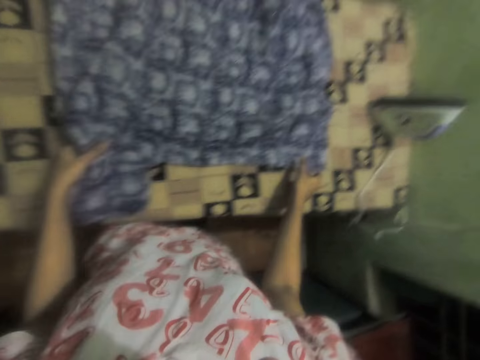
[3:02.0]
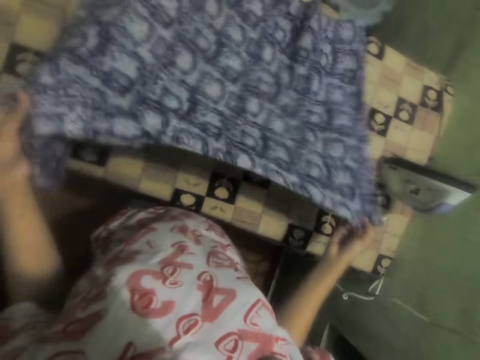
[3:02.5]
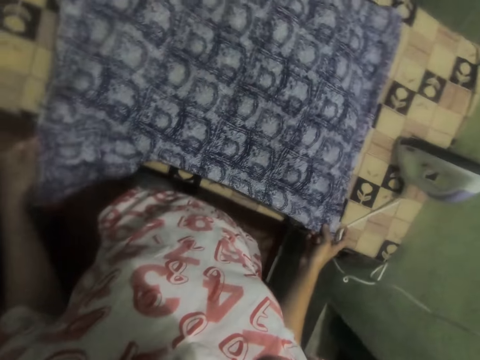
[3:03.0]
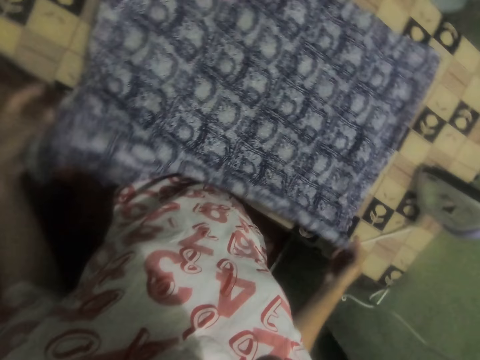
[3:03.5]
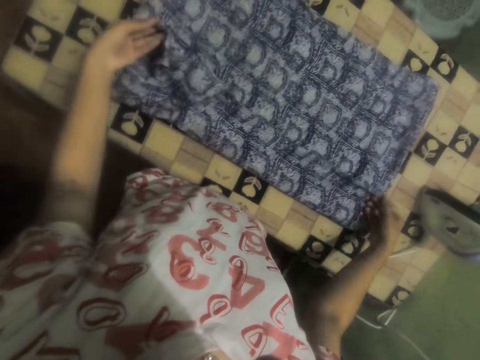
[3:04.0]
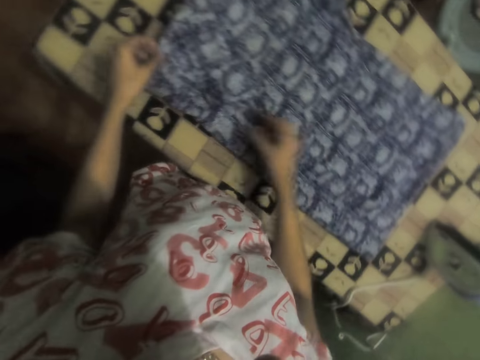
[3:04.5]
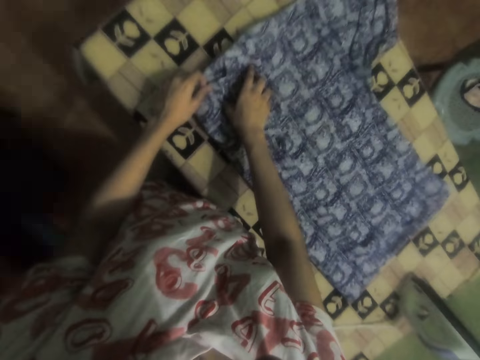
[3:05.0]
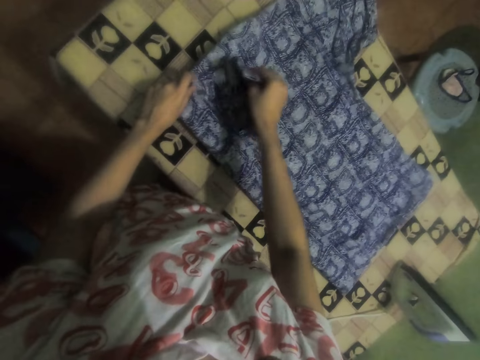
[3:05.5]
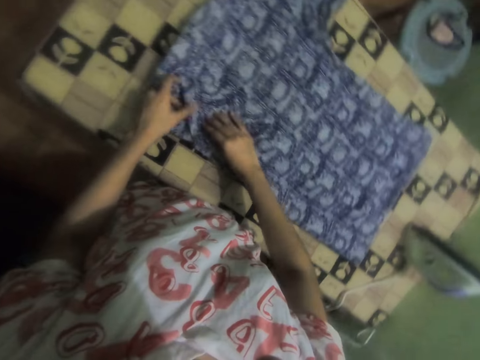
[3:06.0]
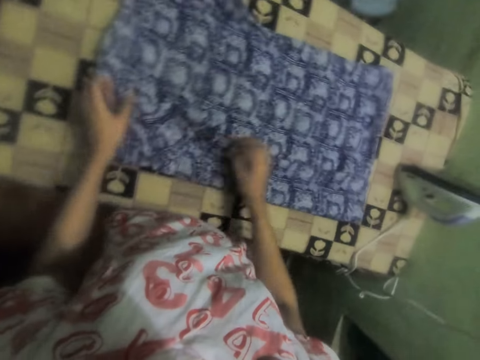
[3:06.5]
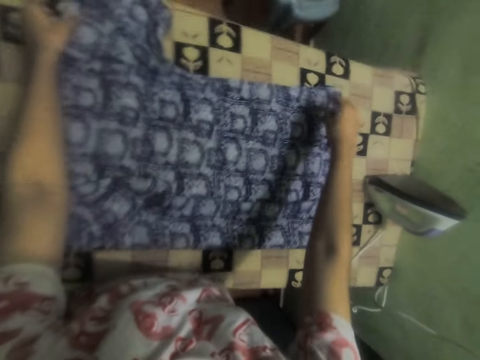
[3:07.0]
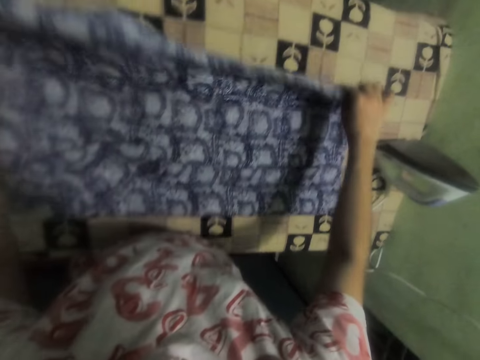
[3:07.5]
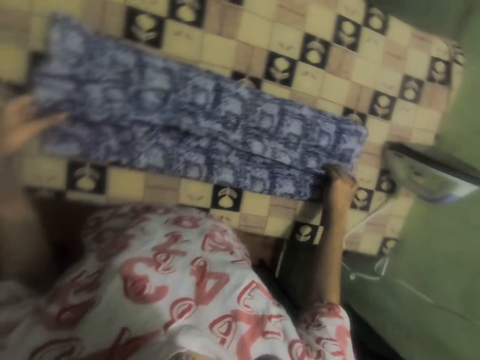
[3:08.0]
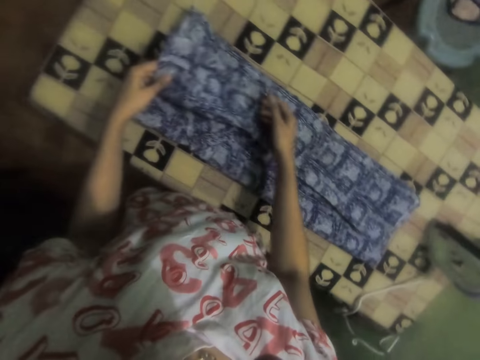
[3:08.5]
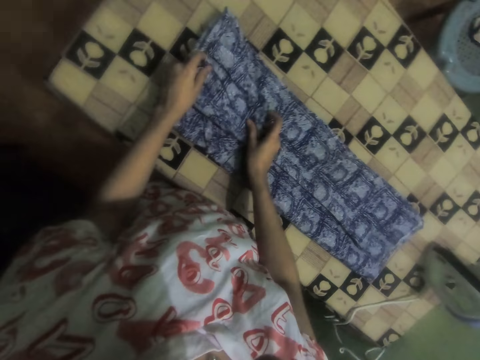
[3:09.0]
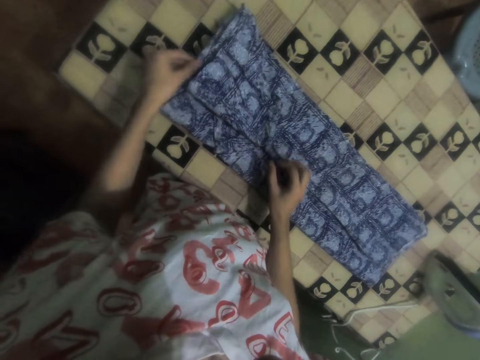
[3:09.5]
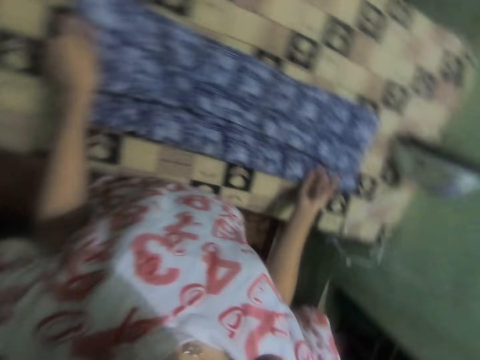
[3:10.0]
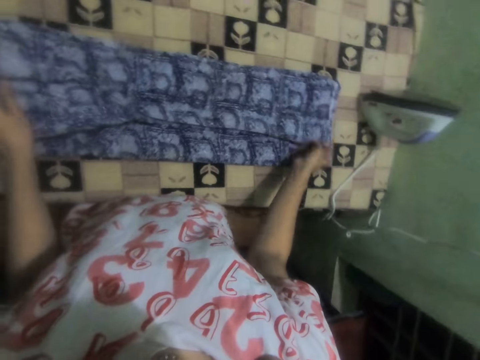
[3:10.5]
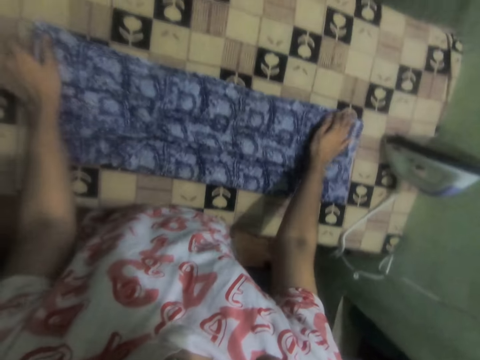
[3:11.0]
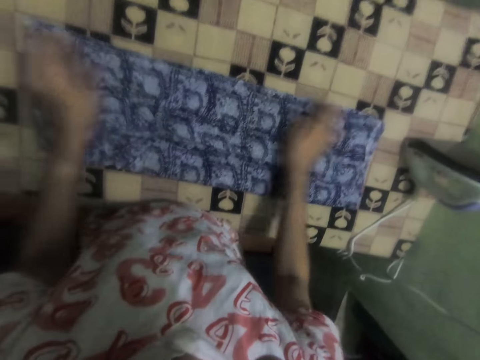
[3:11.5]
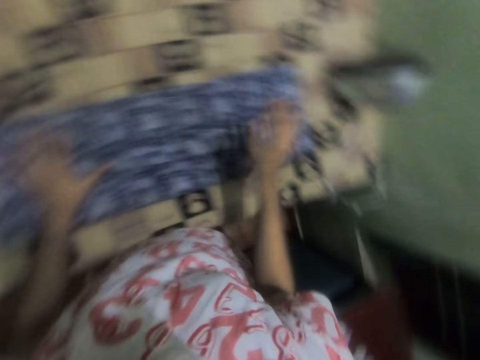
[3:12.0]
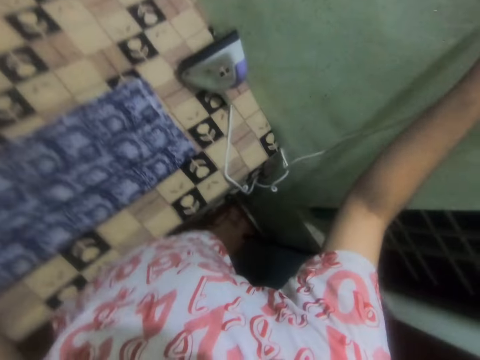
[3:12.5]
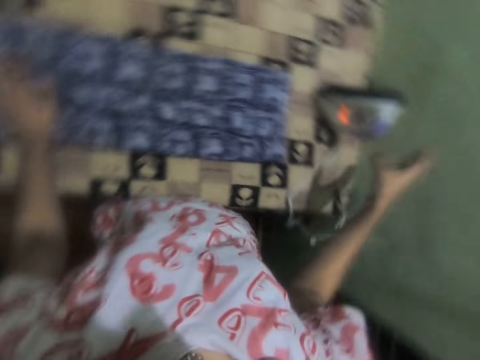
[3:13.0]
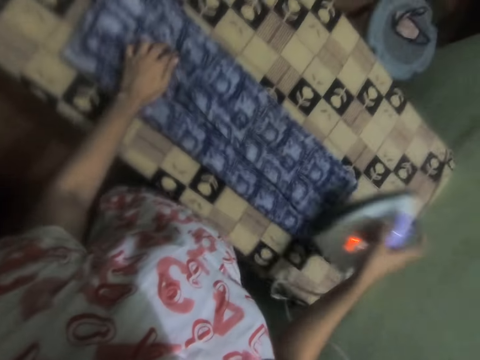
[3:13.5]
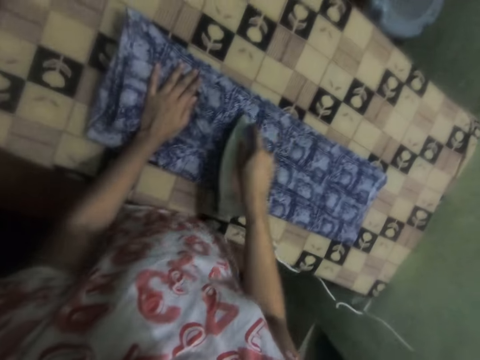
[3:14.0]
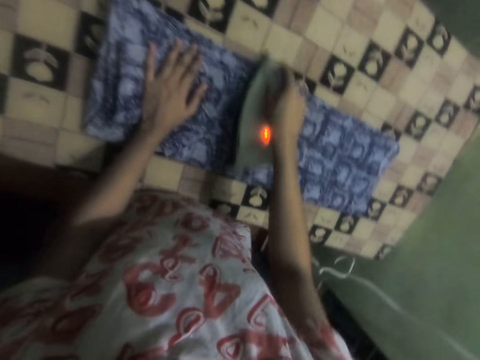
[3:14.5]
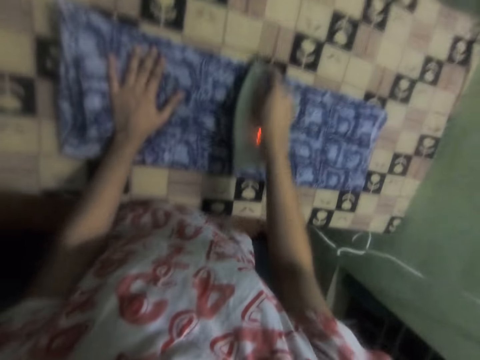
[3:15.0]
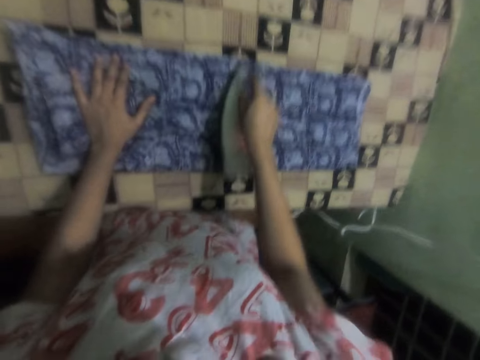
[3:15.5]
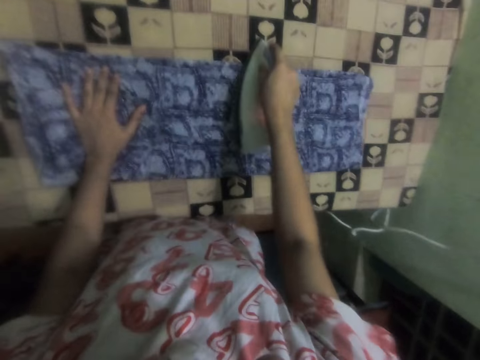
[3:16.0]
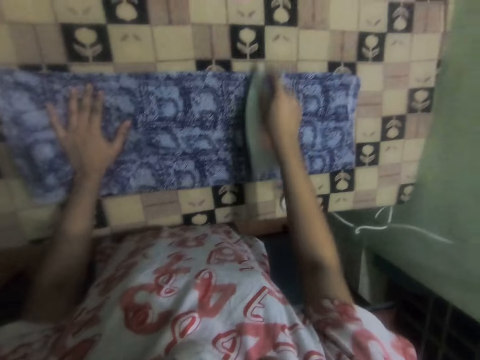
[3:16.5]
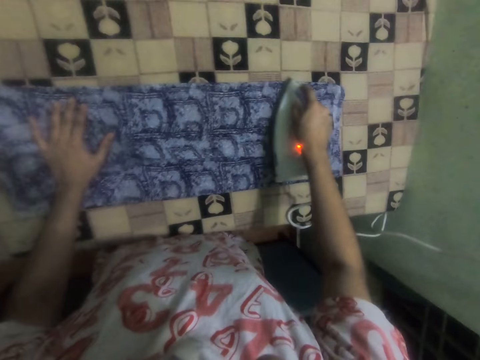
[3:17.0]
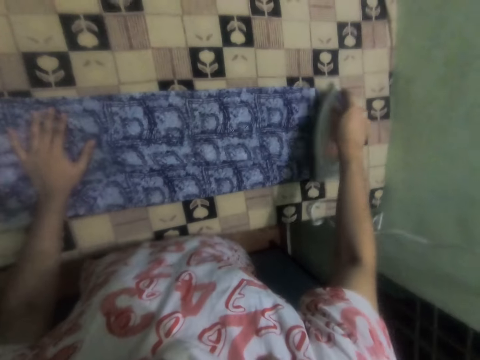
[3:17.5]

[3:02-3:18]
The camera wearer straightens a blouse on the table. They fold the blouse. They straighten the blouse. They fold the blouse. They straighten the blouse. They put on power to the iron box from the wall socket. They pick up an ironing box on the ironing board. They iron the blouse.

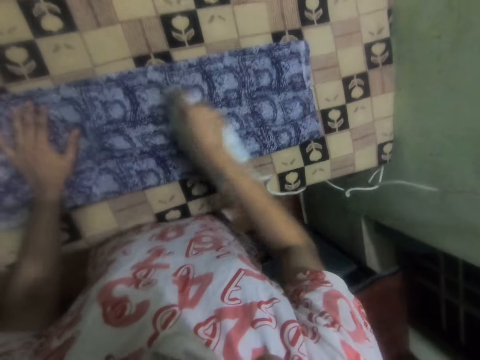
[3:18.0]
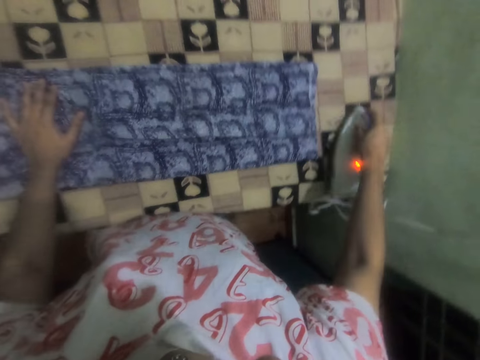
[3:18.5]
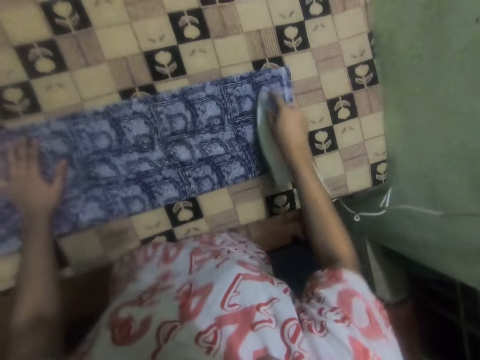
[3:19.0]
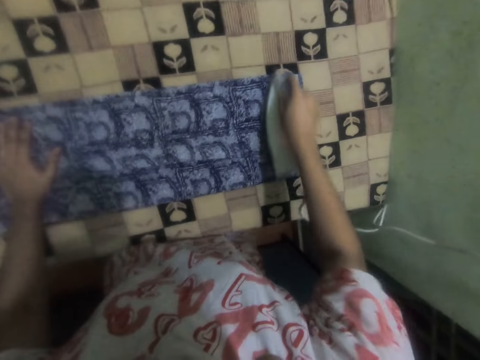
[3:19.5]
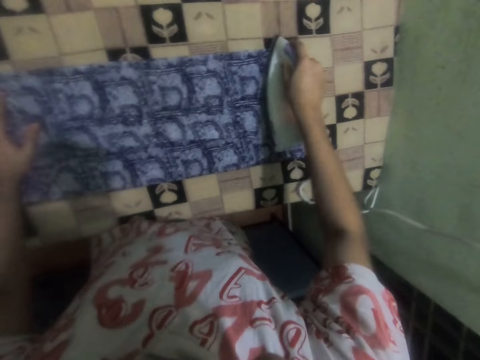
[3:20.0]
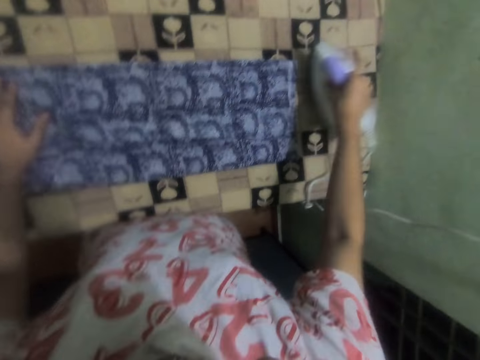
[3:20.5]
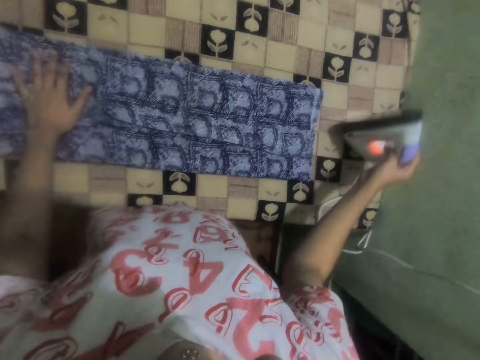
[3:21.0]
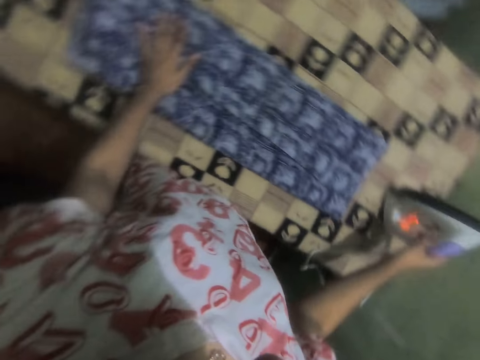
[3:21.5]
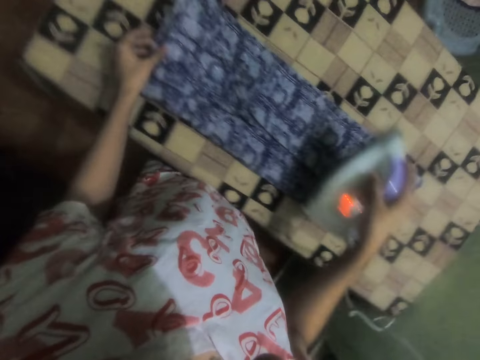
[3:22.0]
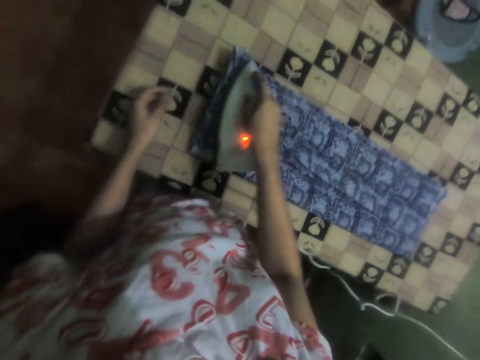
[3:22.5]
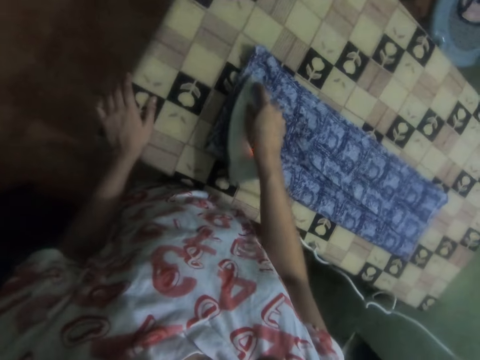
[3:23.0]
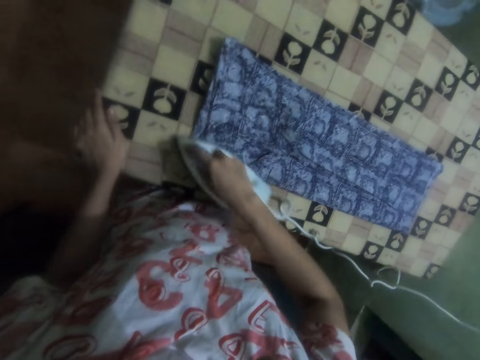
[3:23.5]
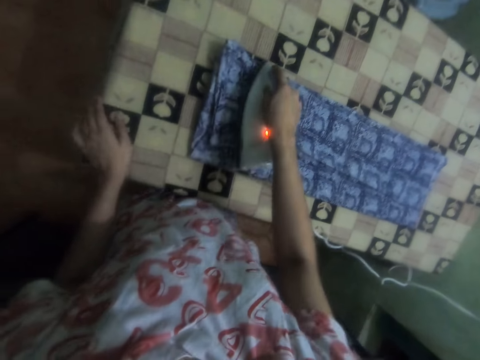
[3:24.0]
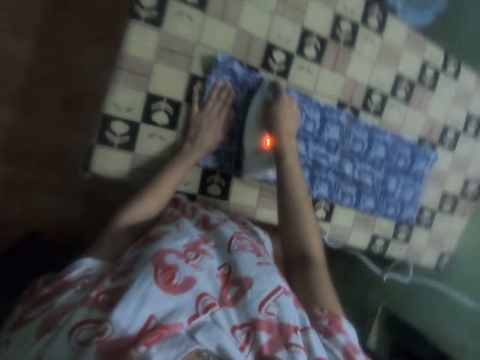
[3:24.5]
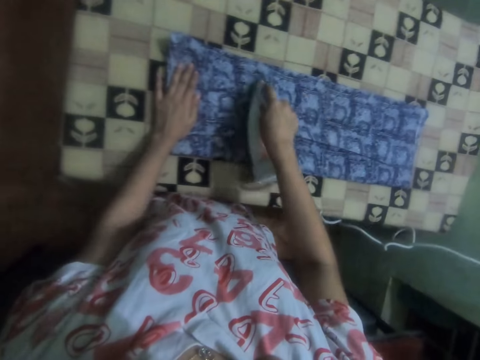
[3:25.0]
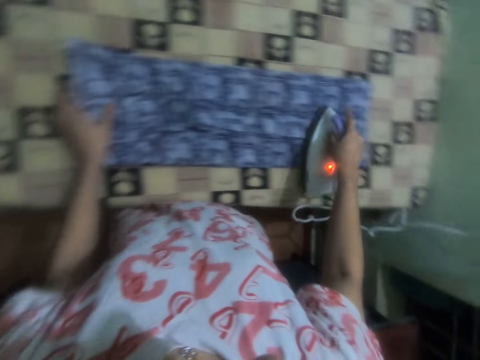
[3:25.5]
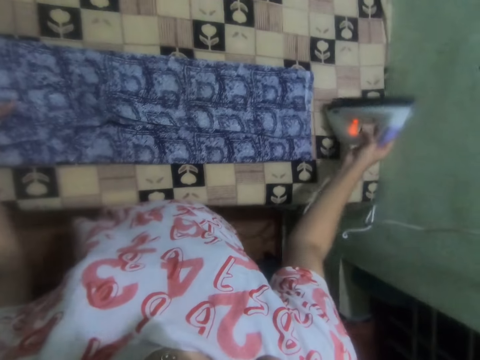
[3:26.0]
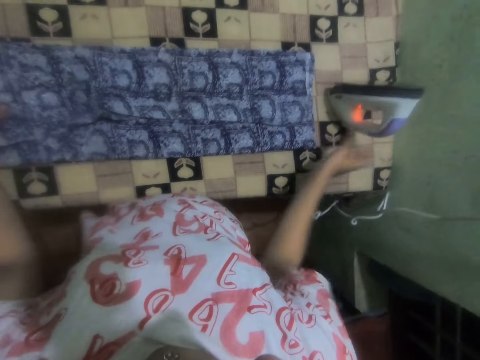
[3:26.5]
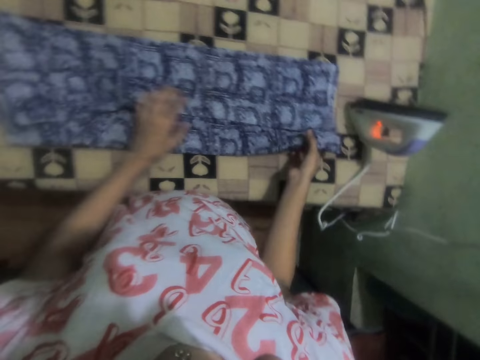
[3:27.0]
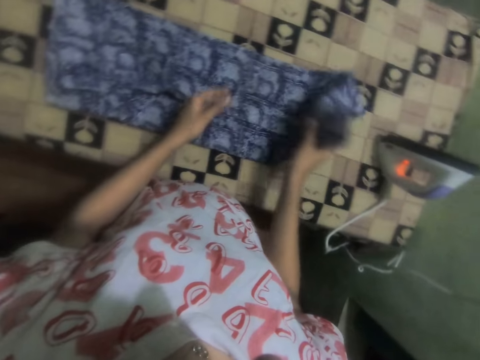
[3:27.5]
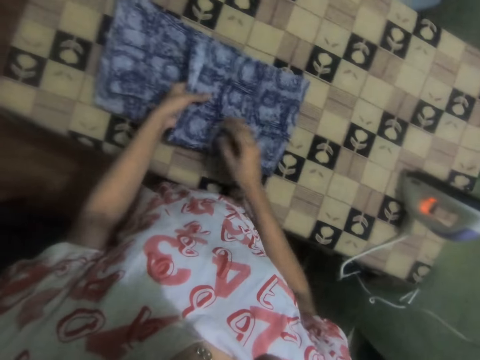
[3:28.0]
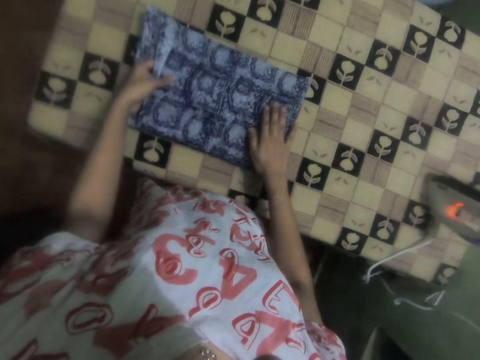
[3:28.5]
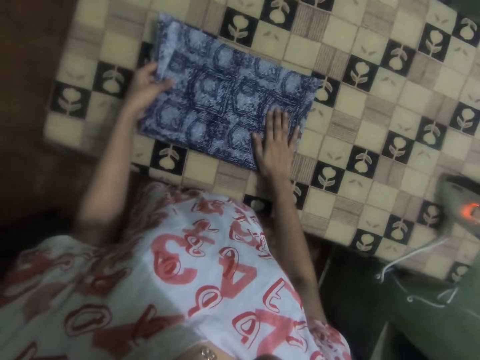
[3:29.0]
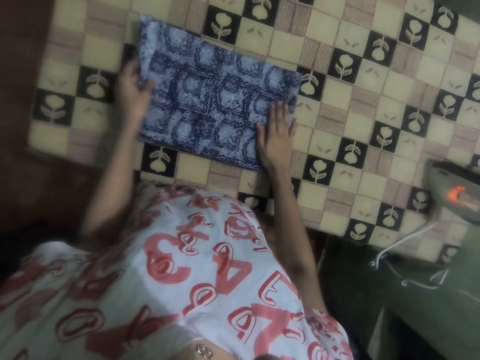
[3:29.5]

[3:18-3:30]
The camera wearer puts an ironing box on the ironing board. They hold the iron box on the table. They pick up the ironing box on the ironing board. They remove the left hand from the clothes. They iron the clothes with the iron box on the table. They lean the left hand on the table. They iron the clothes with the iron box on the table. They put the left hand on the clothes. They iron the clothes with the iron box on the table. They put the ironing box on the ironing board. They fold the clothes with both hands.
